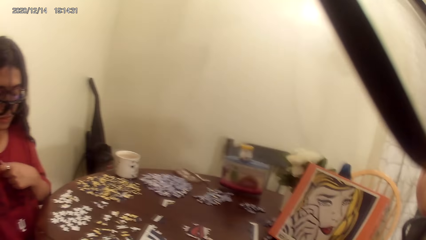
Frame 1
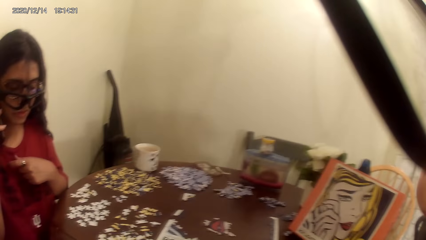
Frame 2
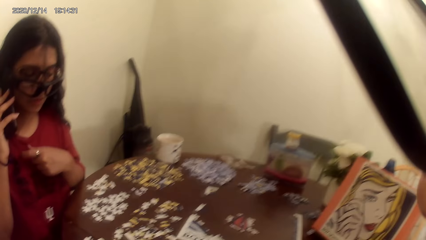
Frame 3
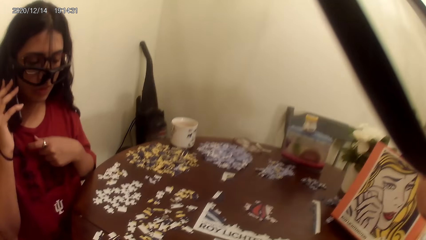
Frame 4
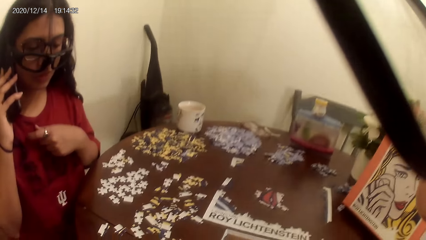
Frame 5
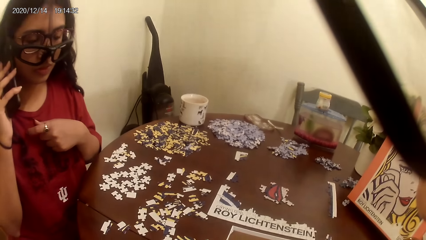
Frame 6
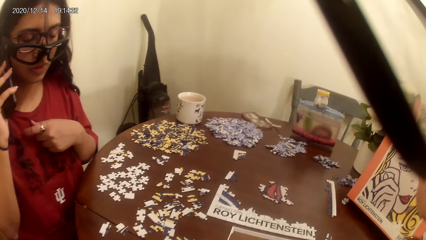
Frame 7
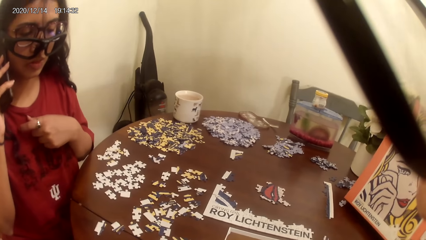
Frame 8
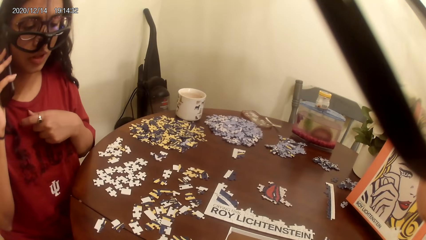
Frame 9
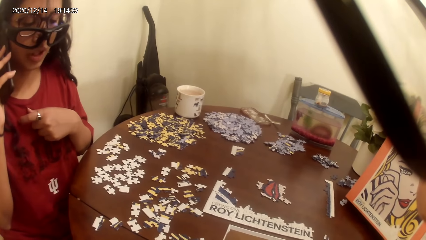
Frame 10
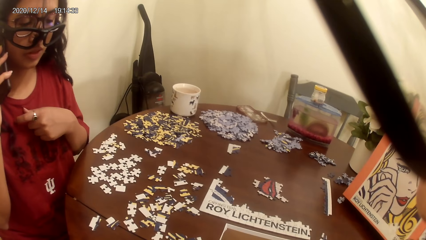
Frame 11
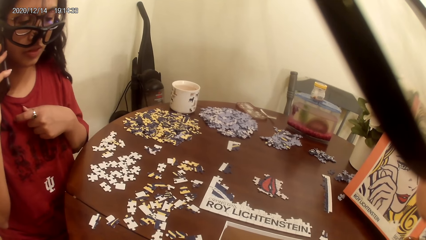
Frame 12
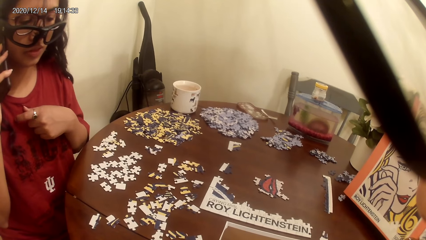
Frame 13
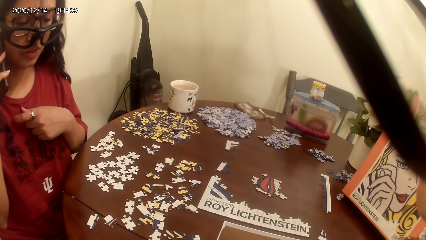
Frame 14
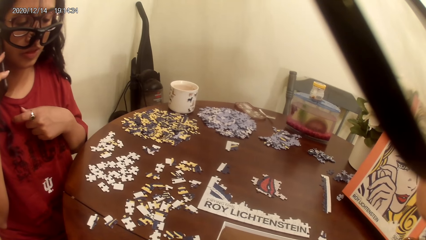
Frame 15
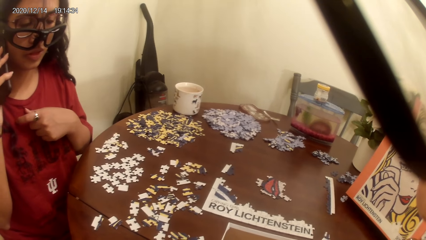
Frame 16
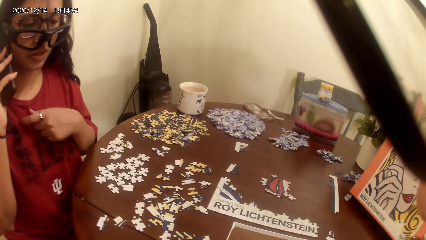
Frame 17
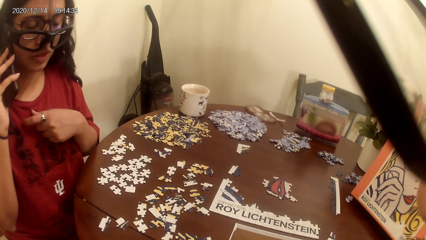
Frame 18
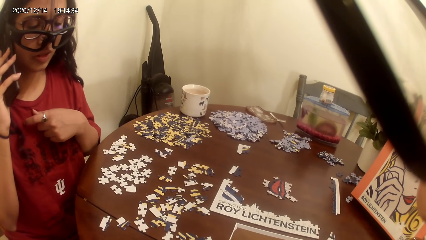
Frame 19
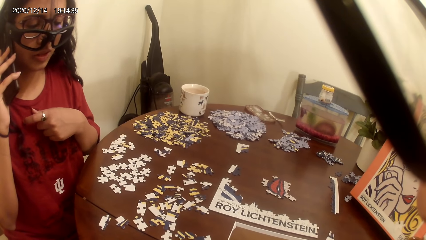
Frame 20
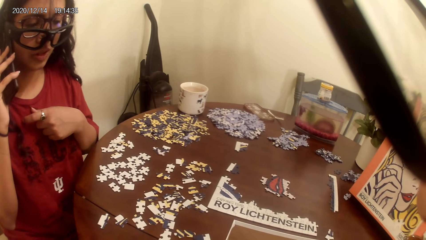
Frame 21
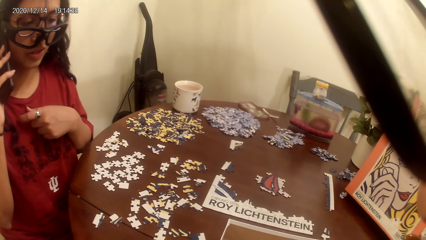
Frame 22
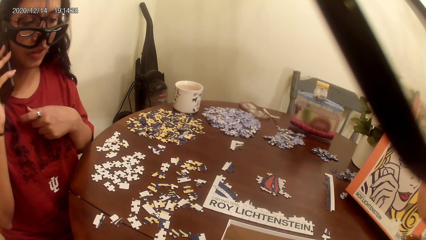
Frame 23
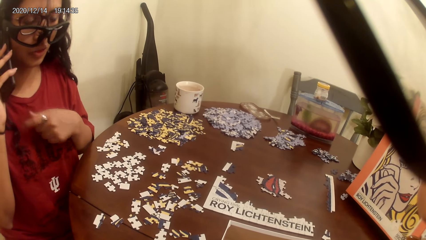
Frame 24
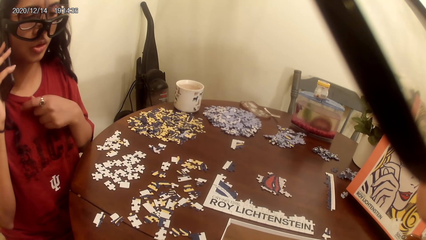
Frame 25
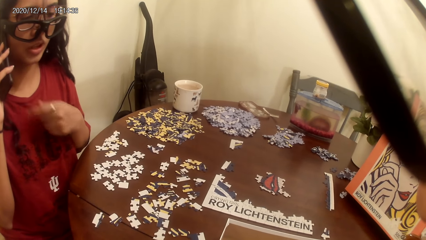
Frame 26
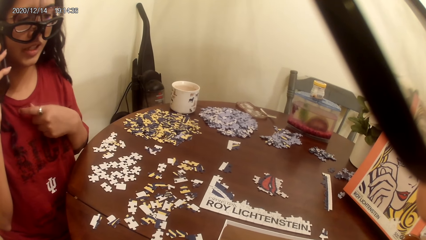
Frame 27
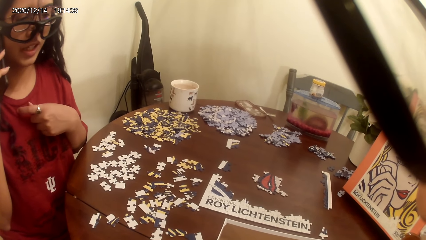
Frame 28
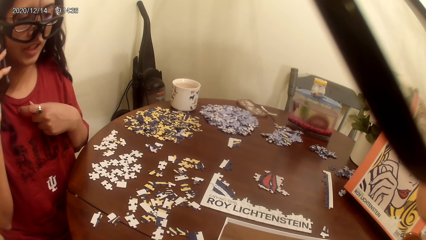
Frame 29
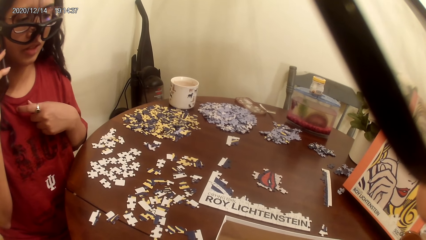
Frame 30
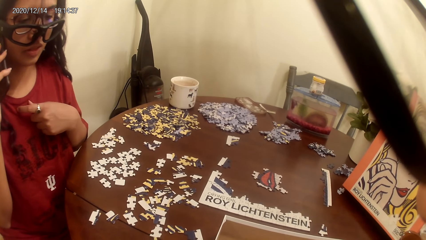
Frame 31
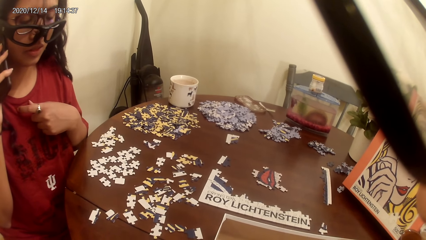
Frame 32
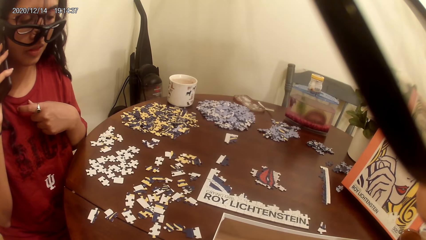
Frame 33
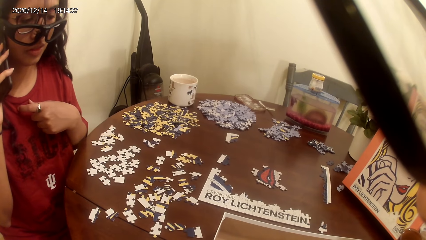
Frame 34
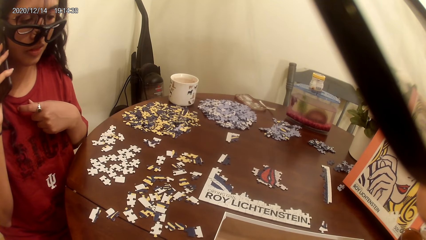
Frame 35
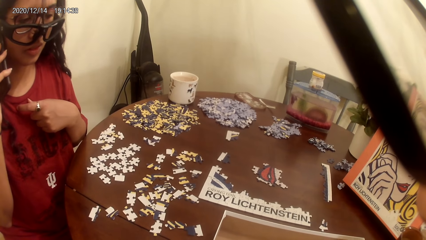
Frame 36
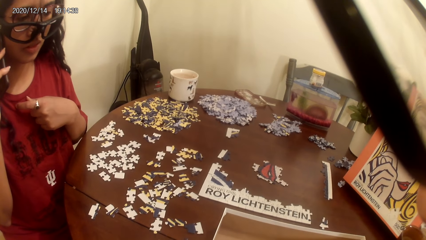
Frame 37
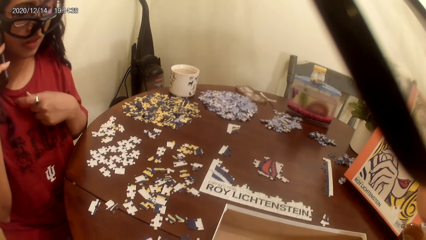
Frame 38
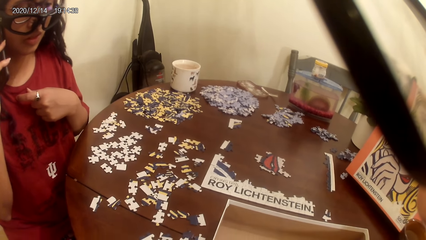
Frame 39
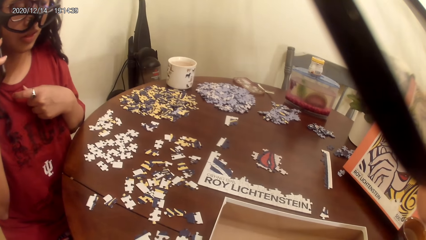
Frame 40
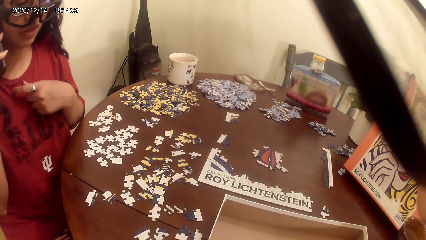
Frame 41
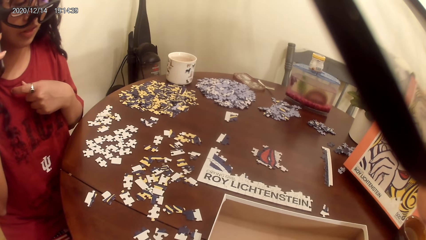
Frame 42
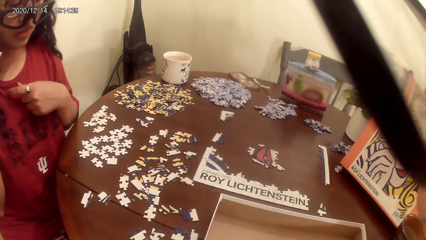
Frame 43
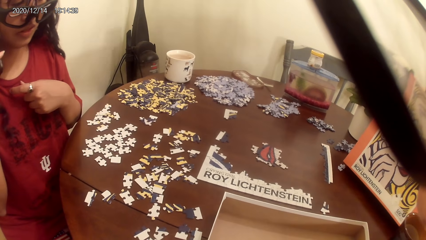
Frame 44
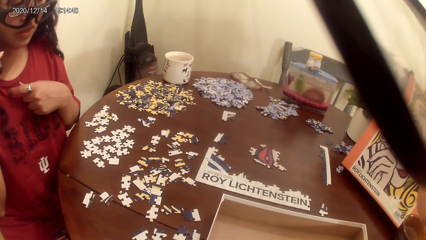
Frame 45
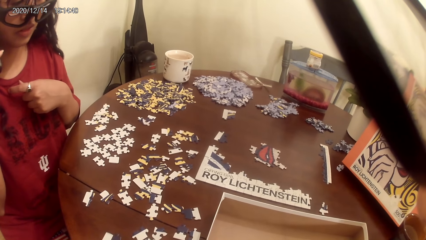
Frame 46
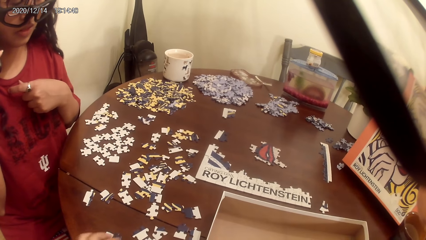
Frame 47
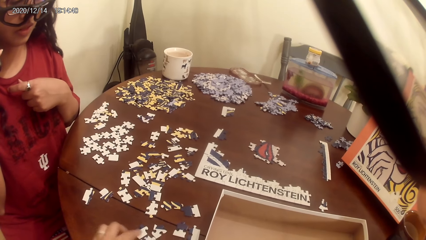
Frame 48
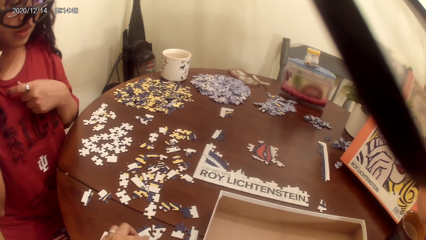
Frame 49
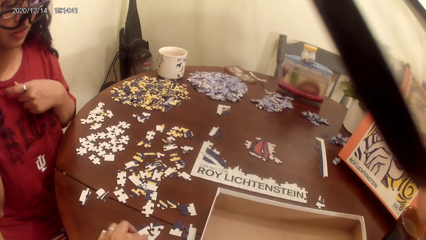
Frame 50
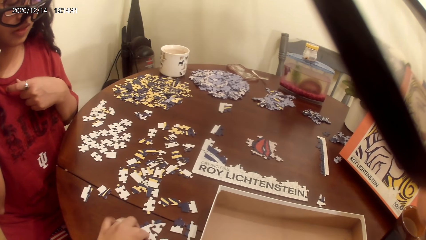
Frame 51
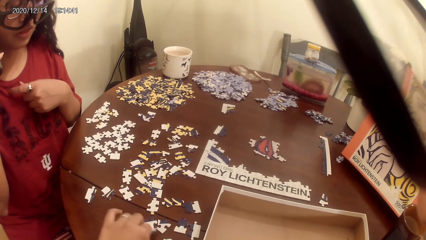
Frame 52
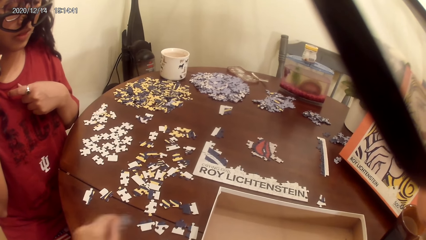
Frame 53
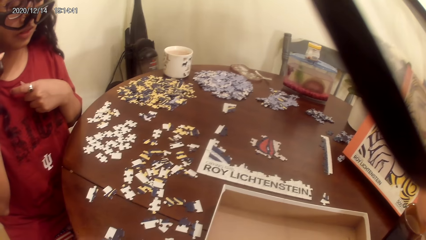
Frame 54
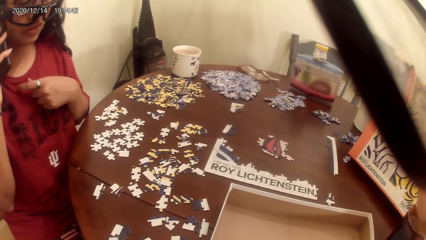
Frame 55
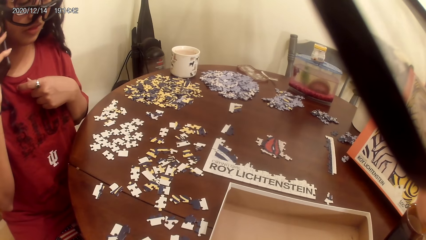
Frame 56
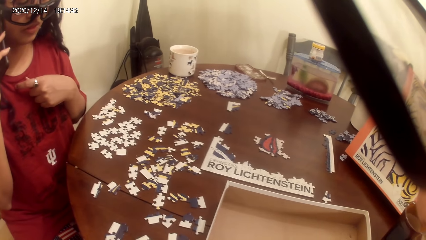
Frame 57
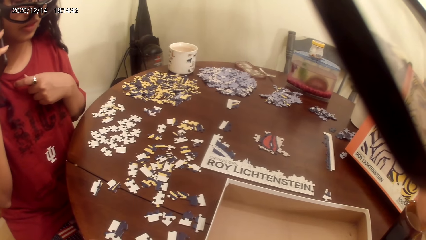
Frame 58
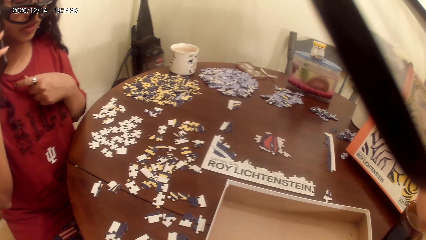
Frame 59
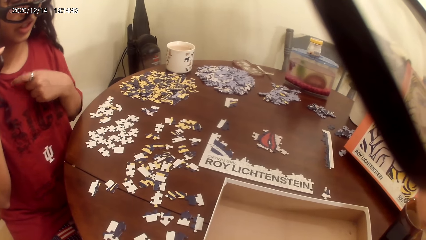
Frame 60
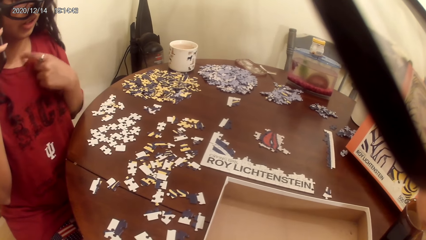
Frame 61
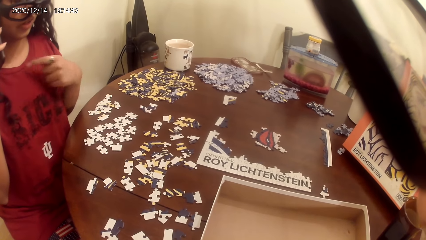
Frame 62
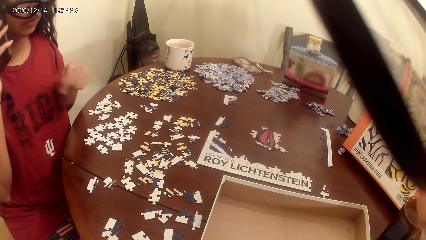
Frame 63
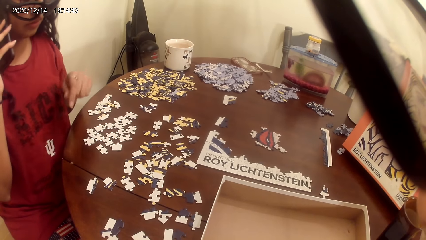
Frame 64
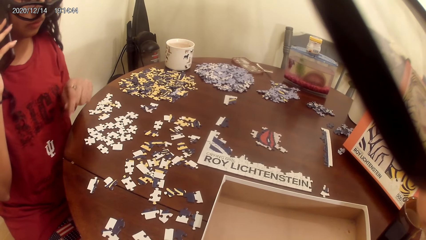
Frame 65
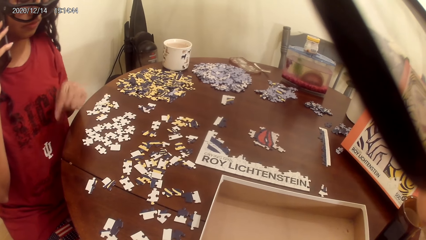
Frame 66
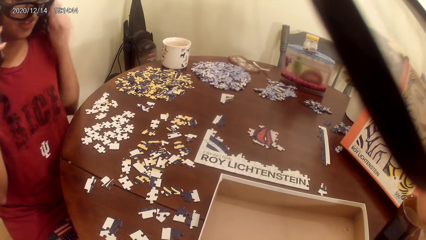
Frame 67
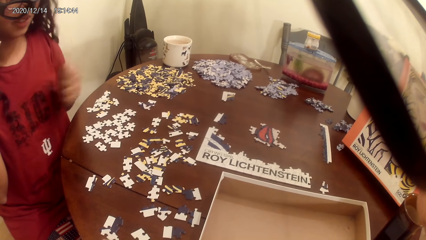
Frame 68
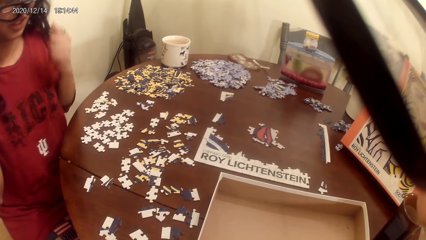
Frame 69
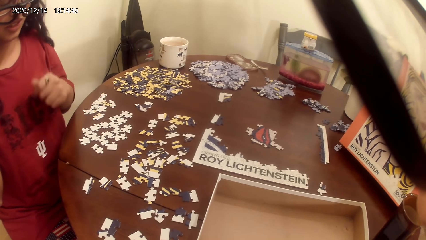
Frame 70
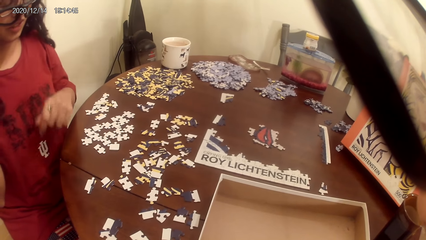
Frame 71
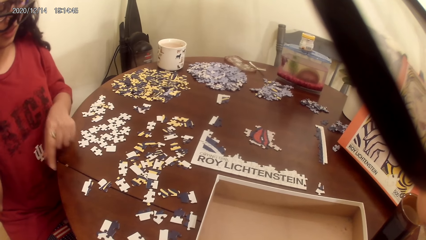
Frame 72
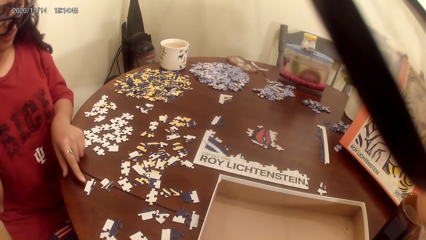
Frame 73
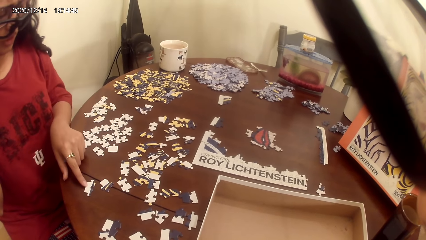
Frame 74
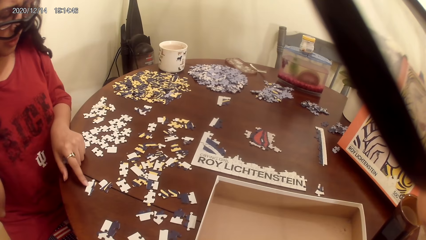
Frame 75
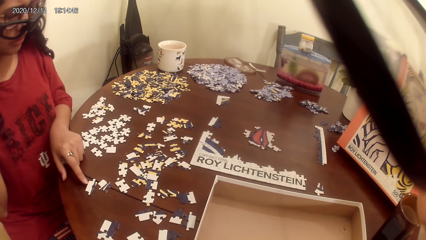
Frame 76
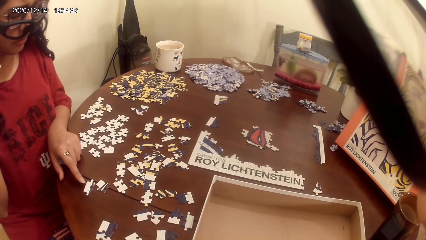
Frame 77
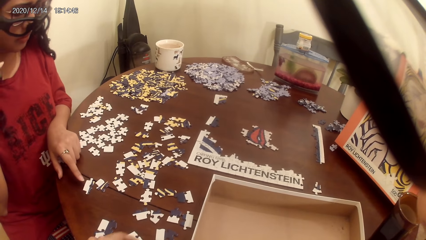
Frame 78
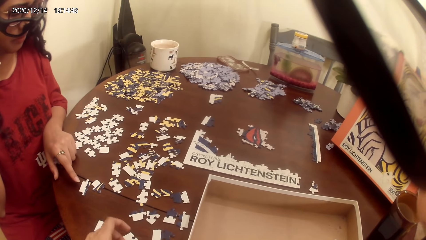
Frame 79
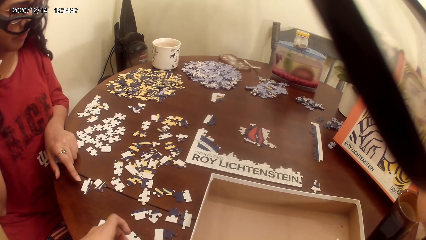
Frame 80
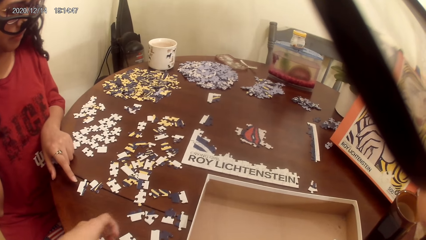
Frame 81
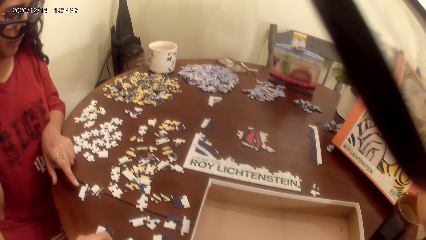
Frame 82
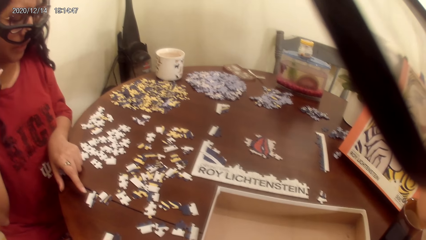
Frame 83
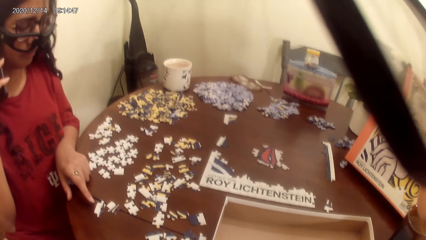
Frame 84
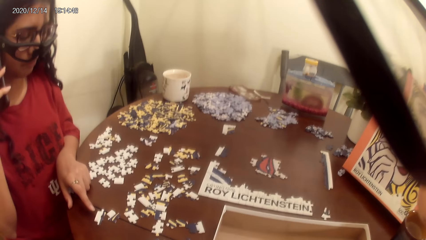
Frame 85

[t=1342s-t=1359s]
A person talks with a smart phone. The camera wearer plays a jigsaw puzzle on a table.
